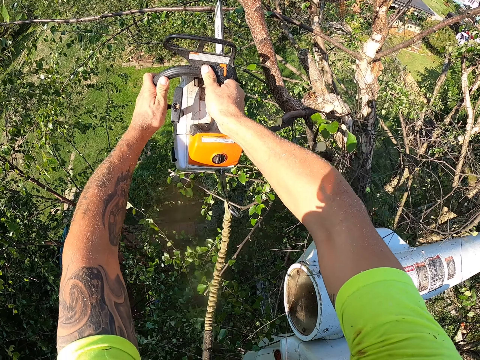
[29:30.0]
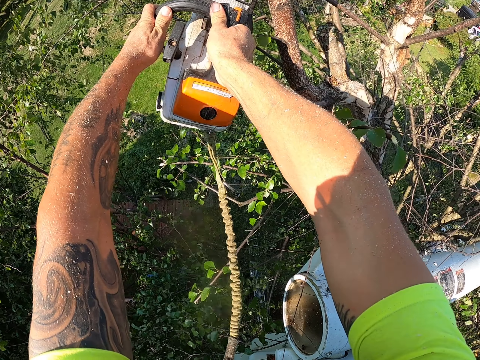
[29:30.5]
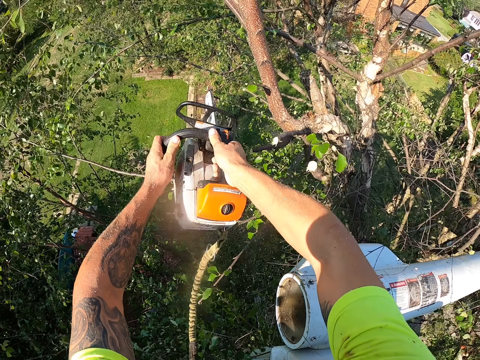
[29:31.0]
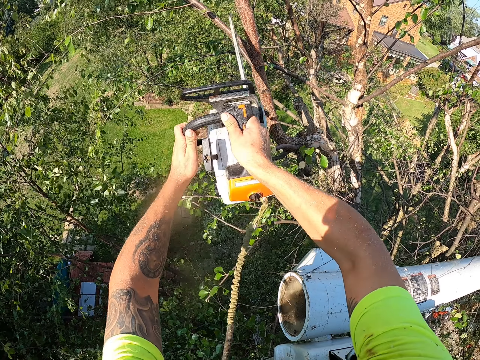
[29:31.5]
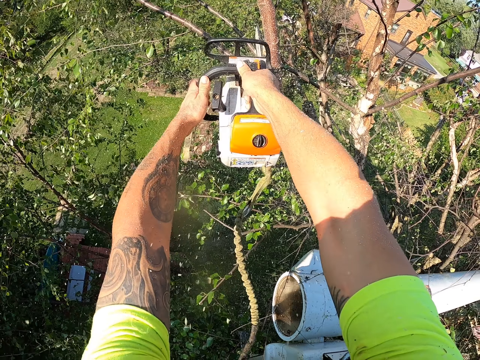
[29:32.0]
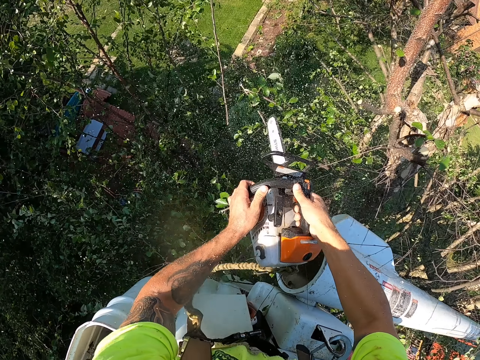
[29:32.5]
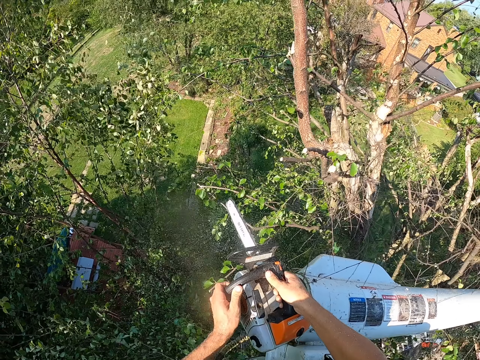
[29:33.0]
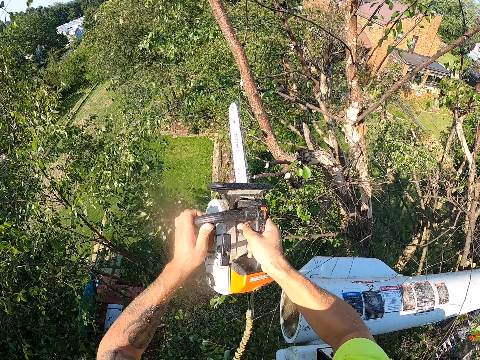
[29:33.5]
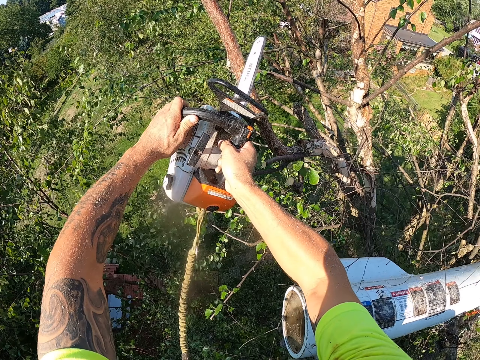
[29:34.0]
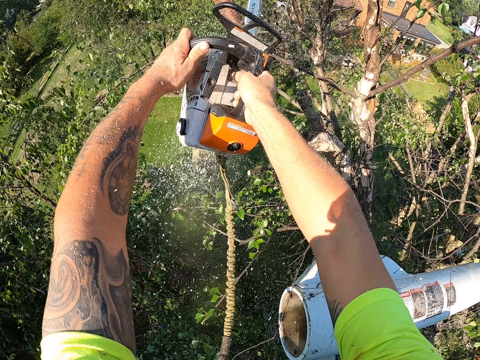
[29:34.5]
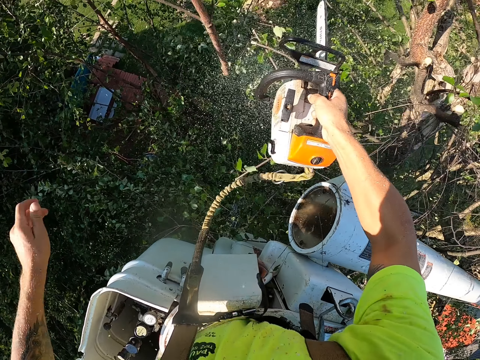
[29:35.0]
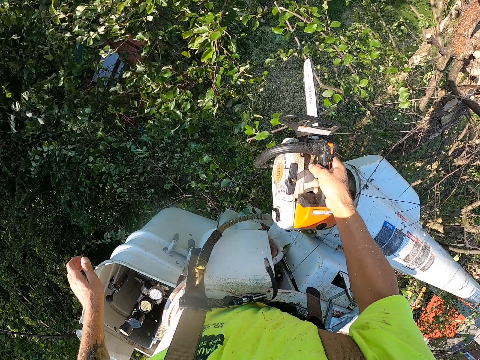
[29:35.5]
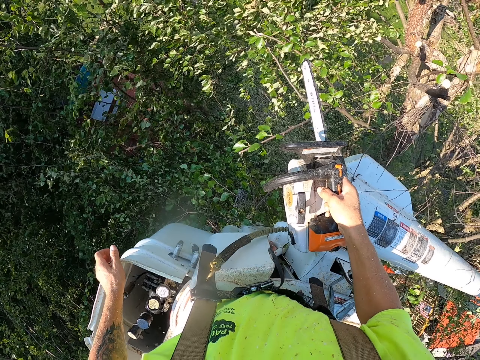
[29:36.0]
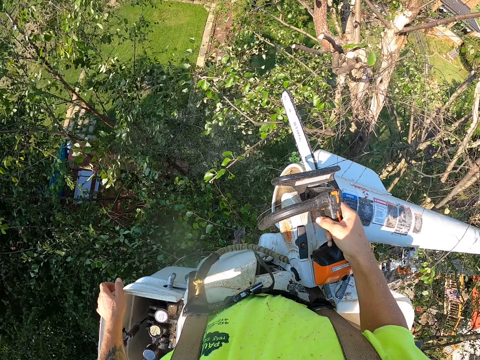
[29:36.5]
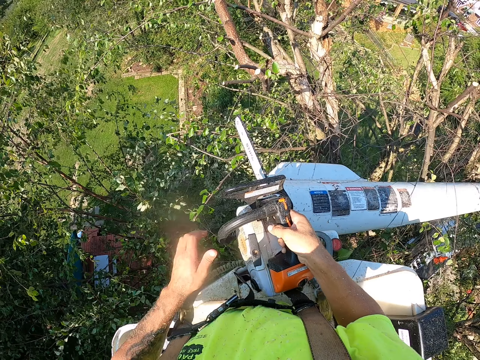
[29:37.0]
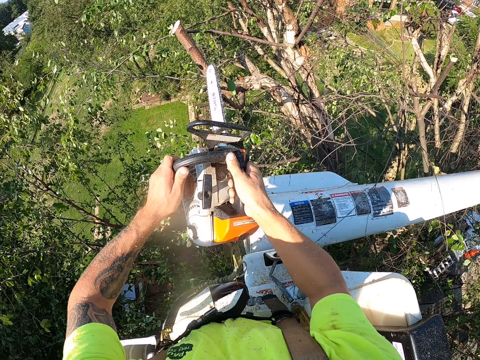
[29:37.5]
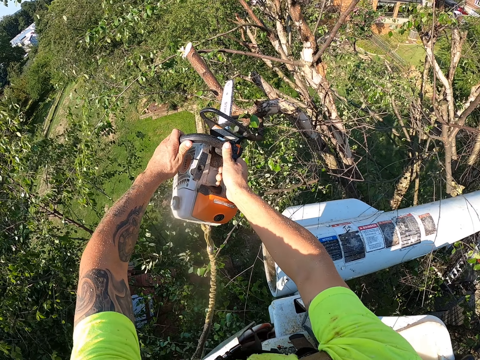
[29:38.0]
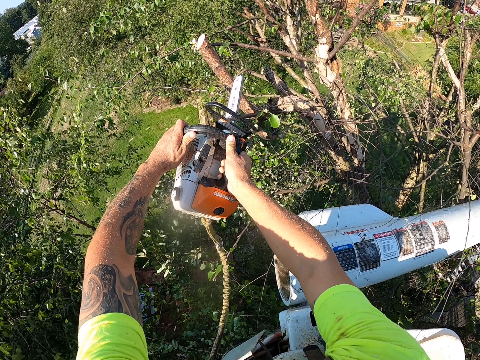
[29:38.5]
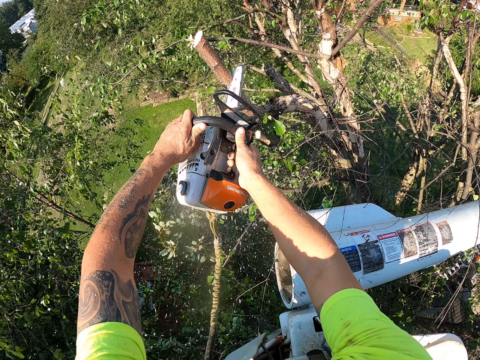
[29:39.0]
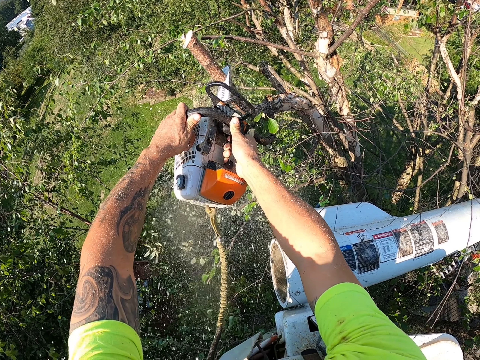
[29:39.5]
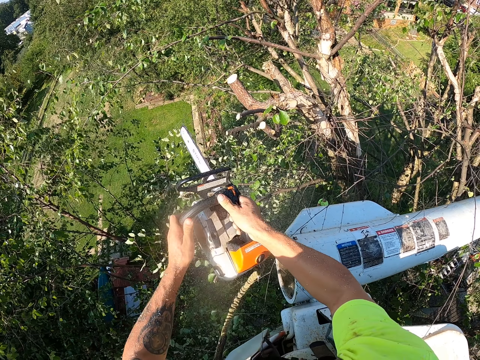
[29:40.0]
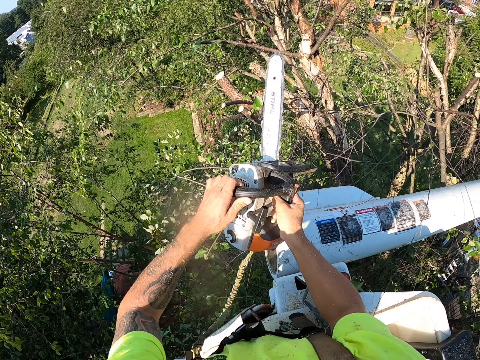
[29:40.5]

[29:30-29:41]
The camera wearer holds the chainsaw with both hands. He cuts branches of the tree with the chainsaw in his hands.

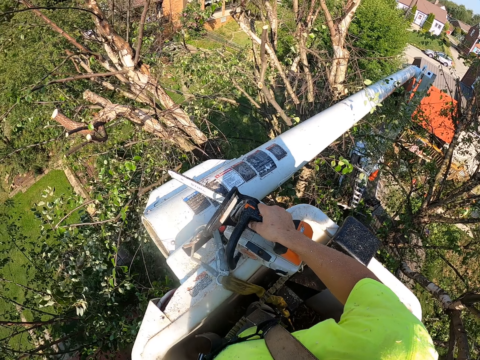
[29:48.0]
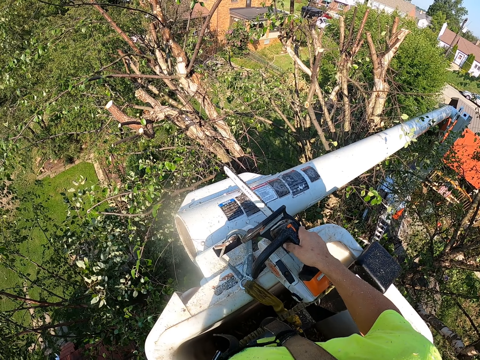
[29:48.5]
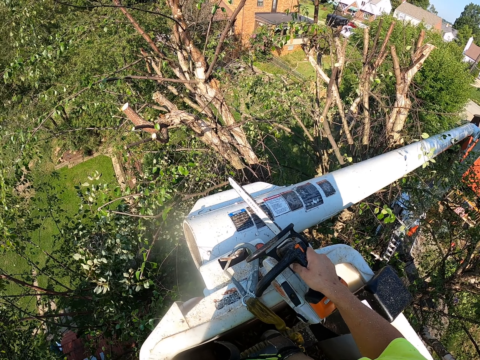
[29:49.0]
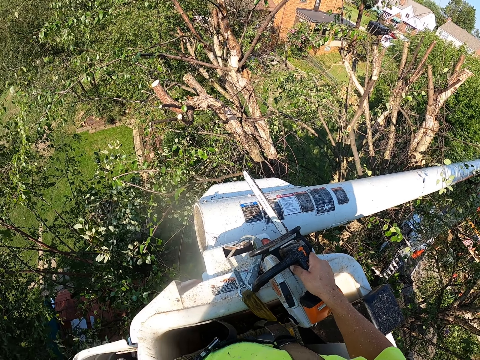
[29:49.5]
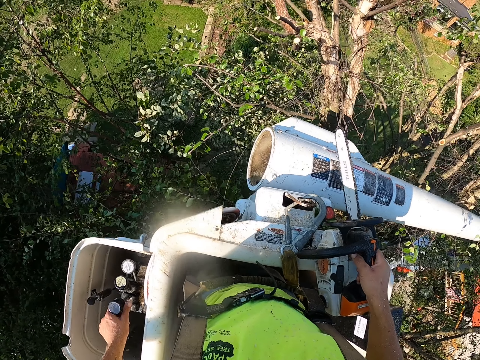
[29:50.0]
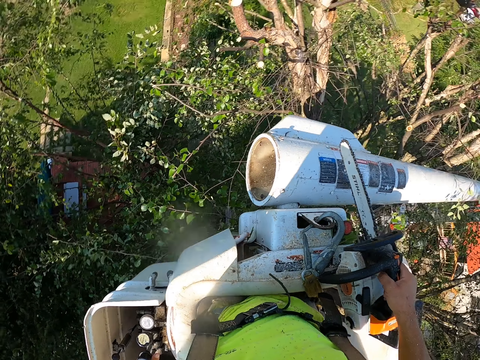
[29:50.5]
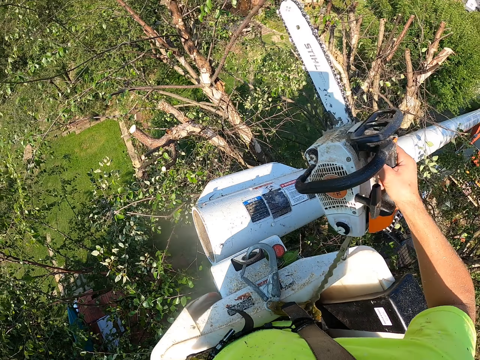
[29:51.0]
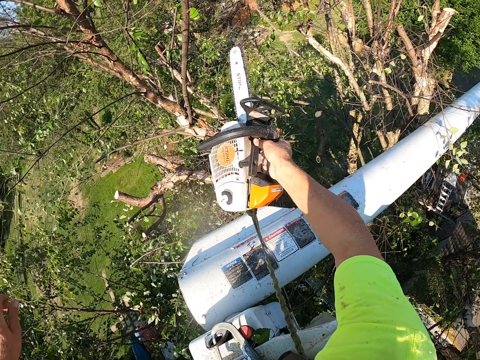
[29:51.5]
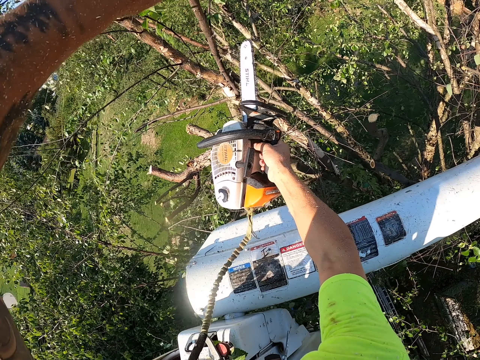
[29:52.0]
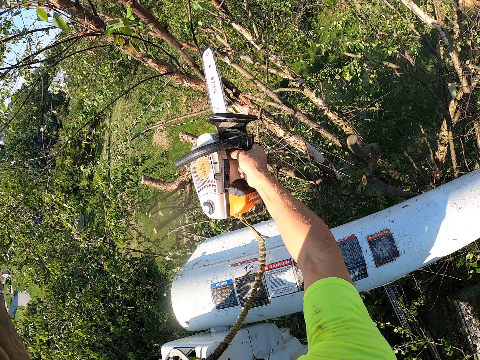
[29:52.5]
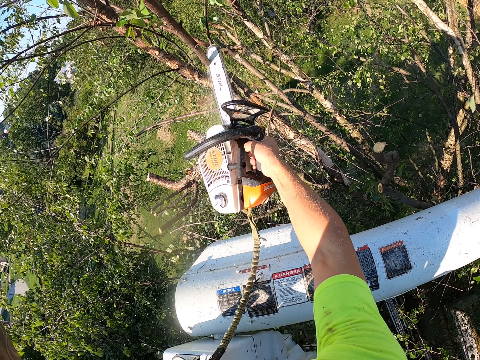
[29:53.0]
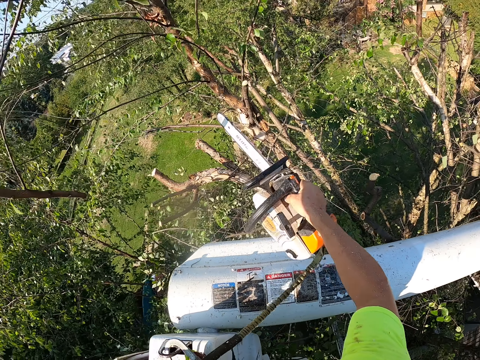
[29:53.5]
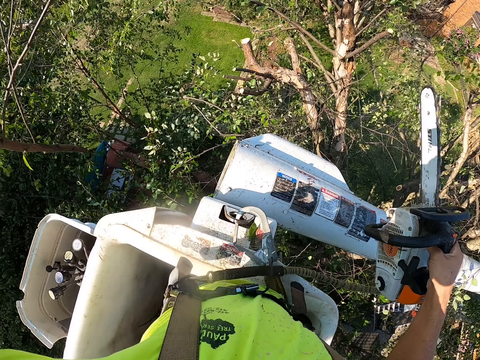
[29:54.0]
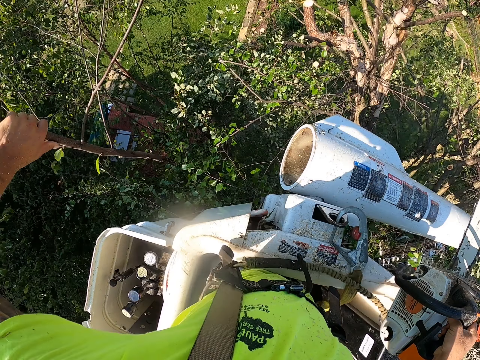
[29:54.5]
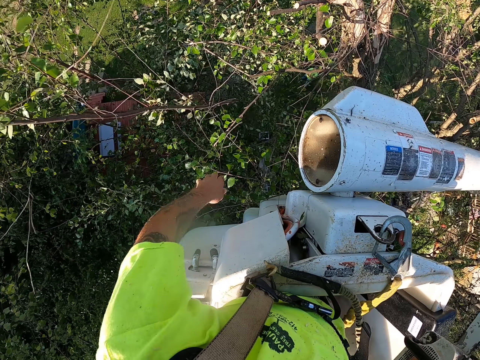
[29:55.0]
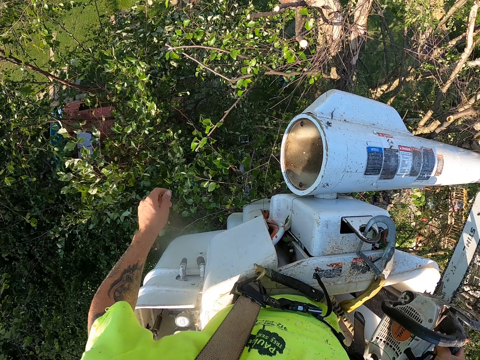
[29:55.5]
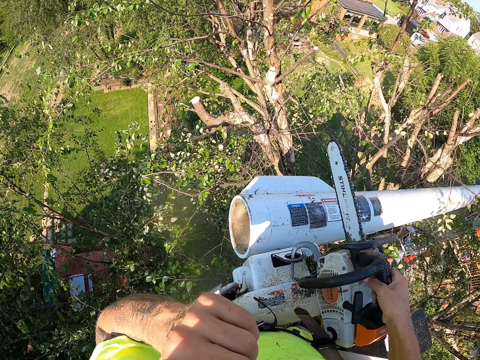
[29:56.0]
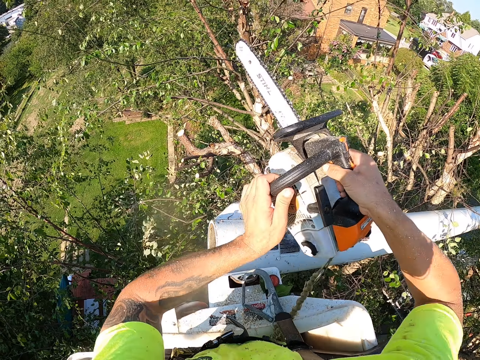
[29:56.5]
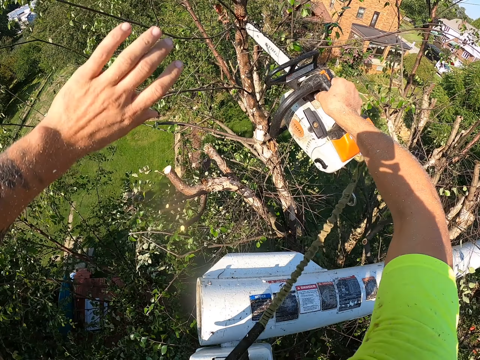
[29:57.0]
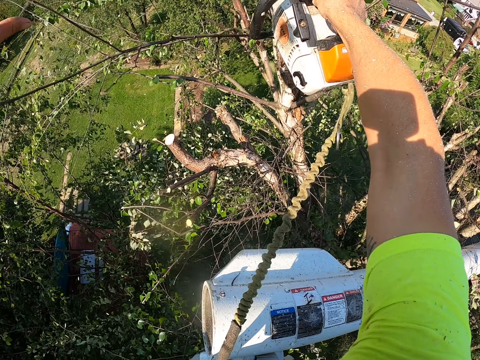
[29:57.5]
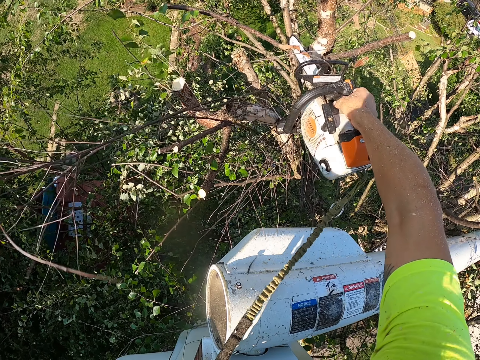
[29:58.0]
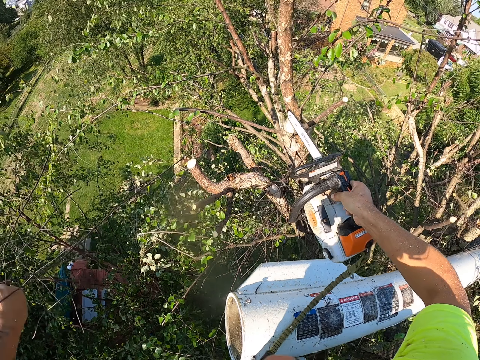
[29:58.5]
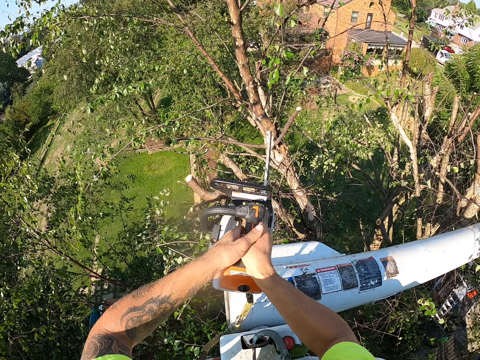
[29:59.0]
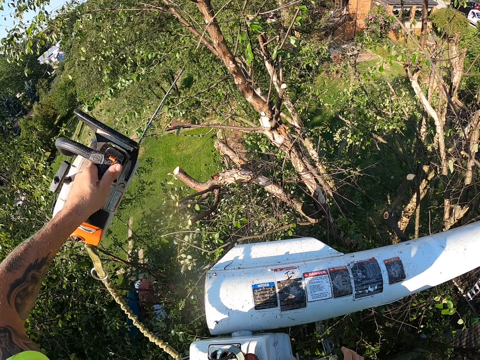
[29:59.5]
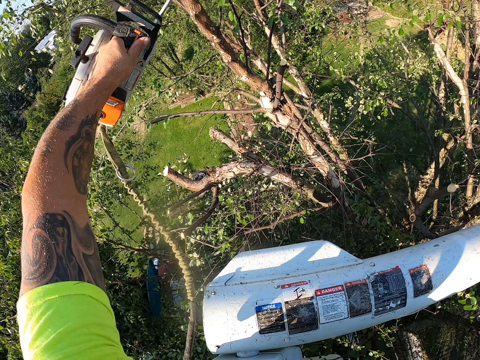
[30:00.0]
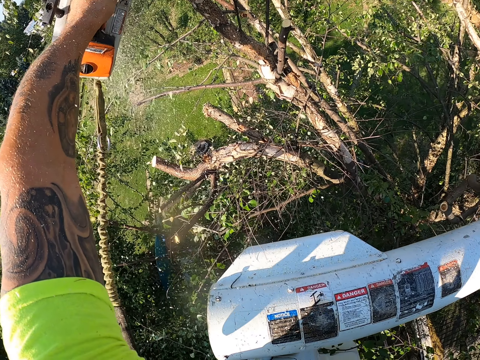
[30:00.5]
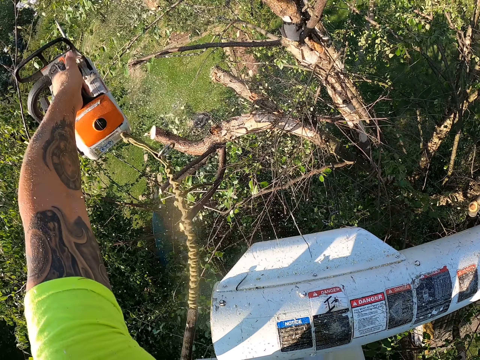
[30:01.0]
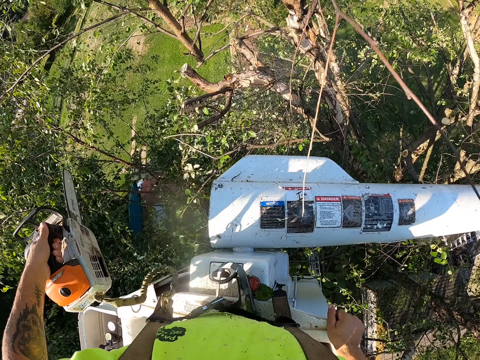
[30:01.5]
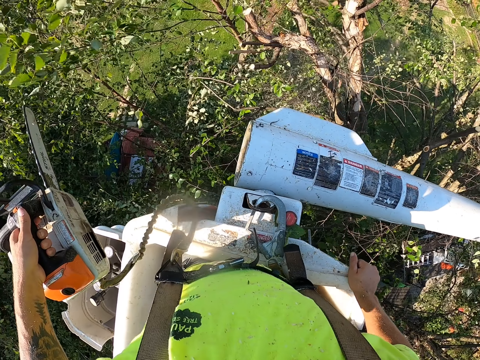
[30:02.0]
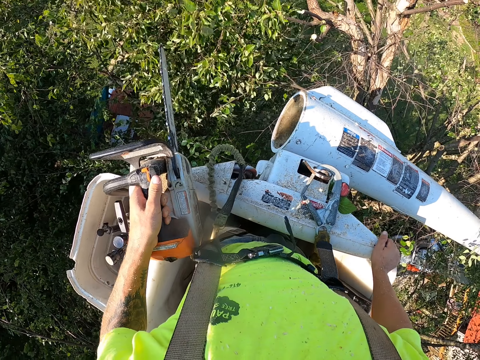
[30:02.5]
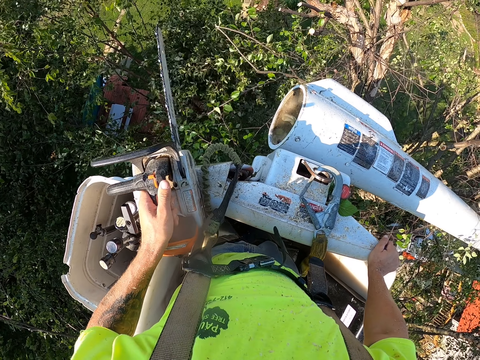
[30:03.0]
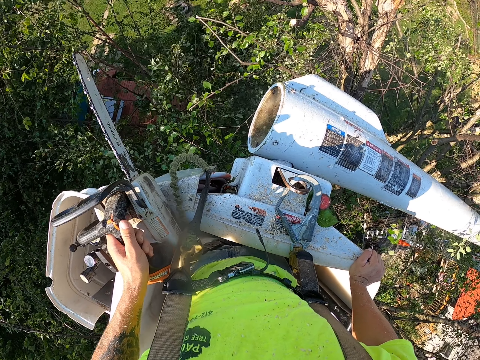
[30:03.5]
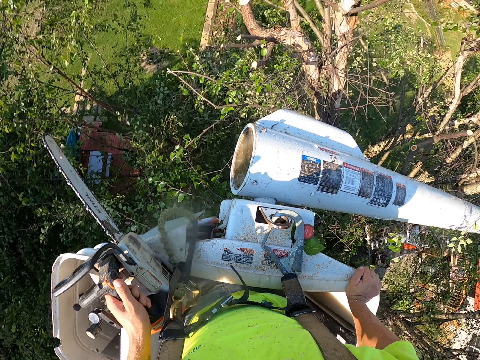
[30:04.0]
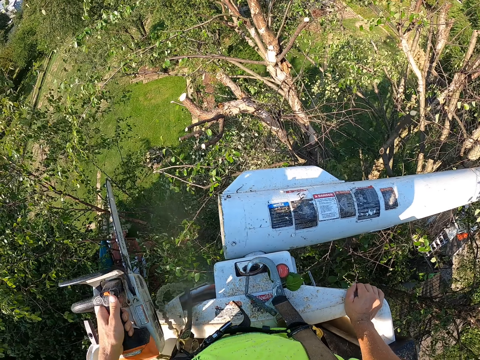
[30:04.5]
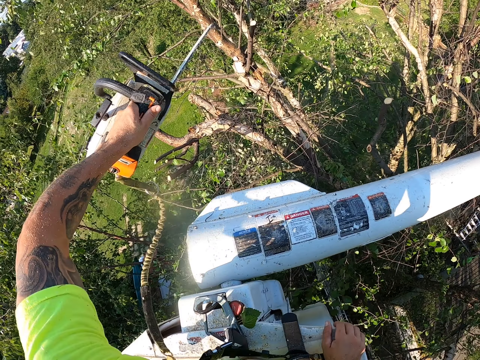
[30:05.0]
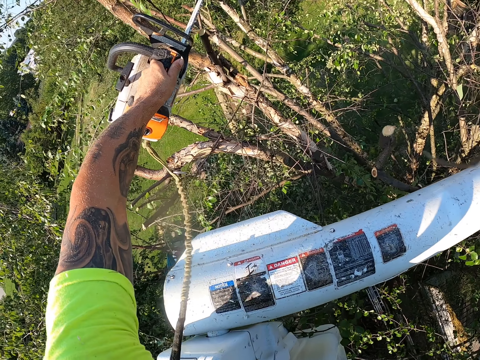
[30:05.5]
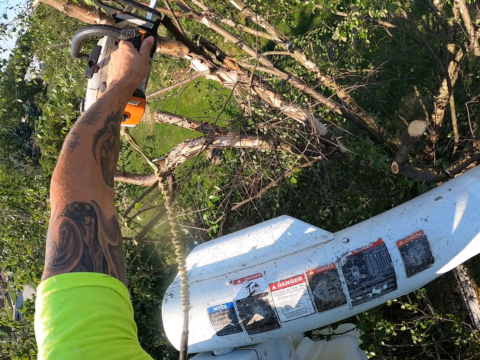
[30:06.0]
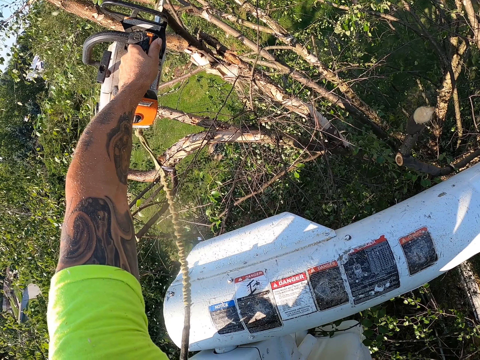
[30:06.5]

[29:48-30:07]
The camera wearer operates the boom lift with his left hand. He adjusts the lift. He cuts a branch of the tree with the chainsaw in his right hand. He drops the branch to the floor with his left hand. He cuts a branch of the tree with the chainsaw in his right hand. He passes the chainsaw from his right hand to his left hand. He cuts a branch of the tree with the chainsaw in his left hand. He cuts a branch of the tree with the chainsaw in his right hand.
